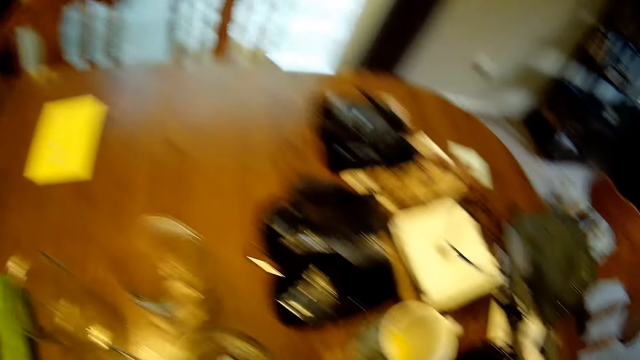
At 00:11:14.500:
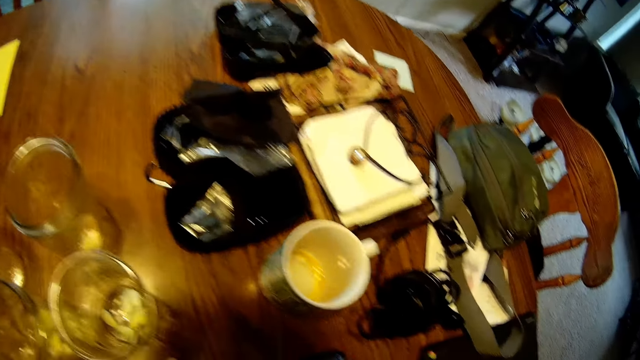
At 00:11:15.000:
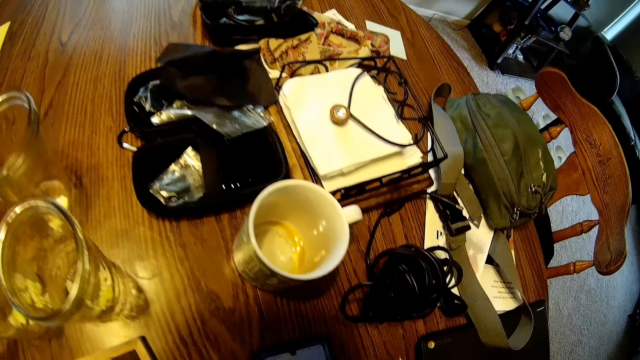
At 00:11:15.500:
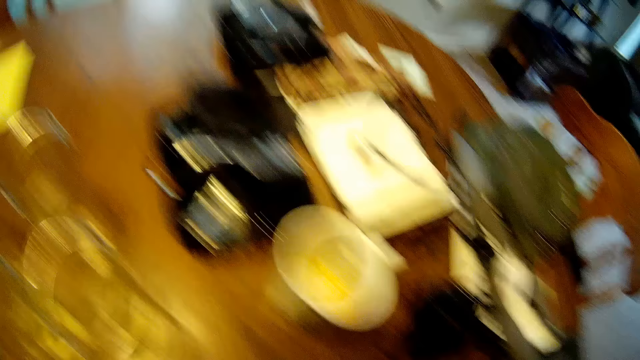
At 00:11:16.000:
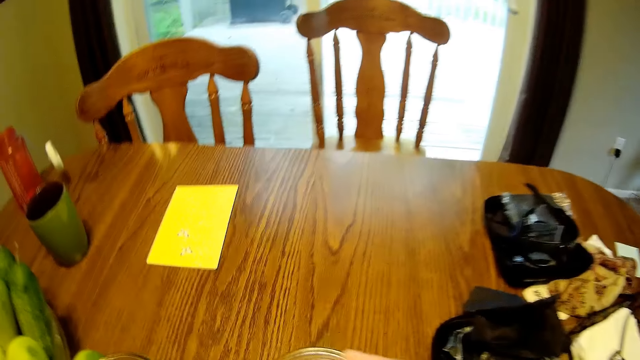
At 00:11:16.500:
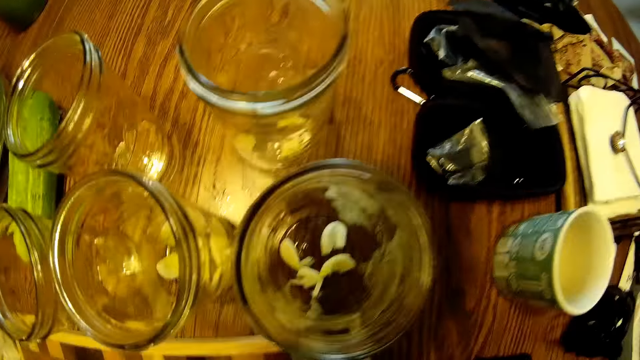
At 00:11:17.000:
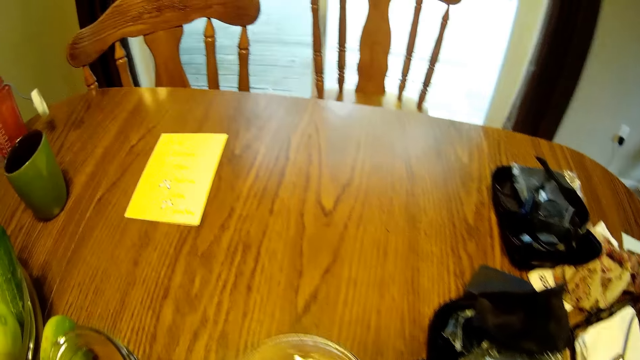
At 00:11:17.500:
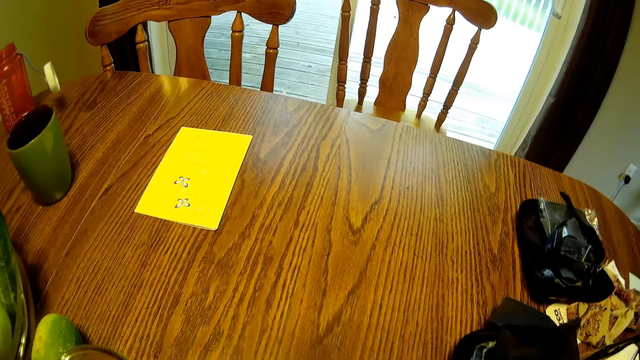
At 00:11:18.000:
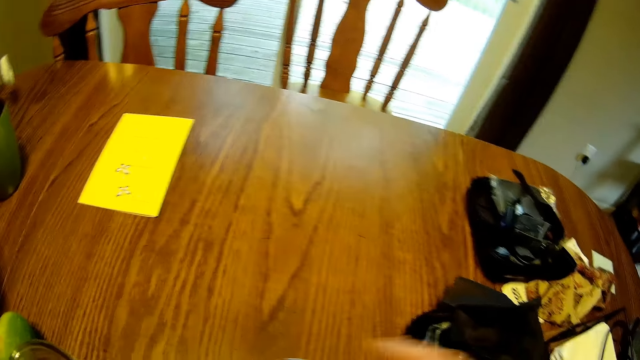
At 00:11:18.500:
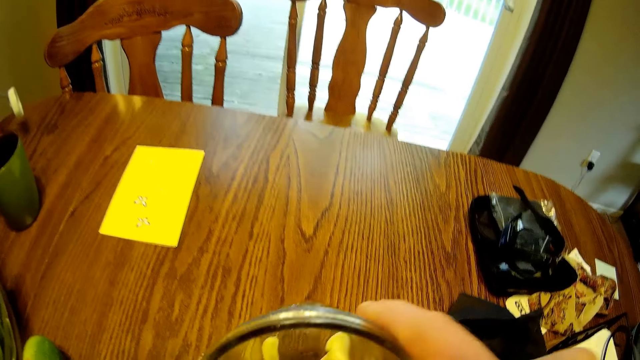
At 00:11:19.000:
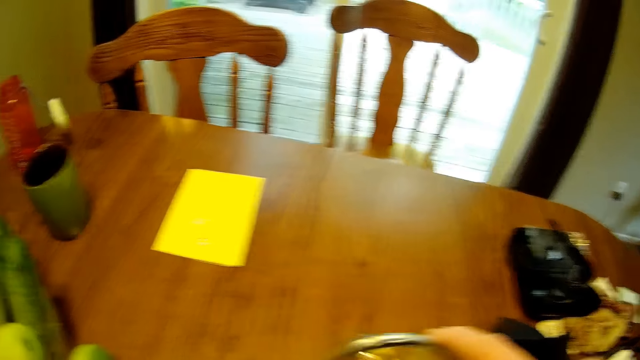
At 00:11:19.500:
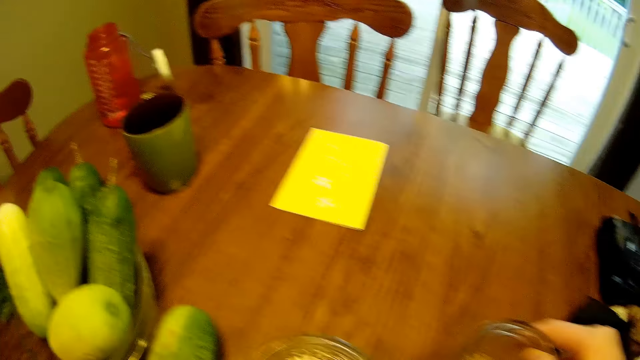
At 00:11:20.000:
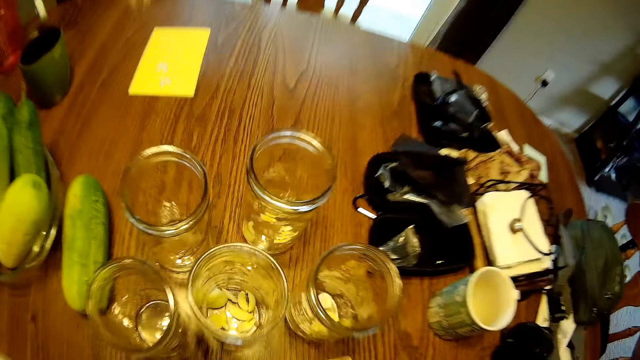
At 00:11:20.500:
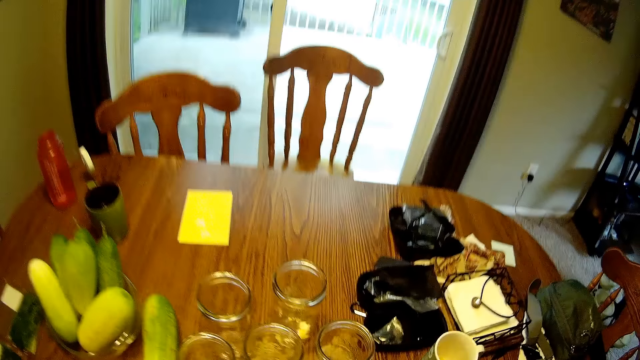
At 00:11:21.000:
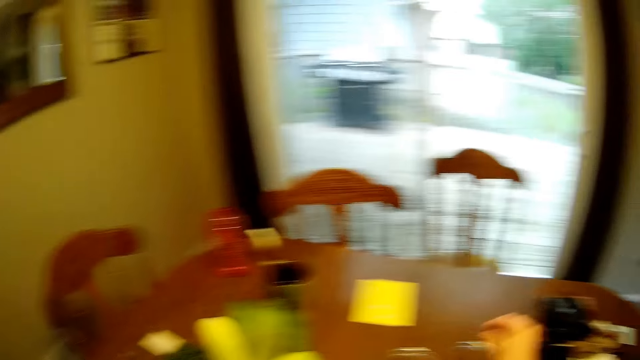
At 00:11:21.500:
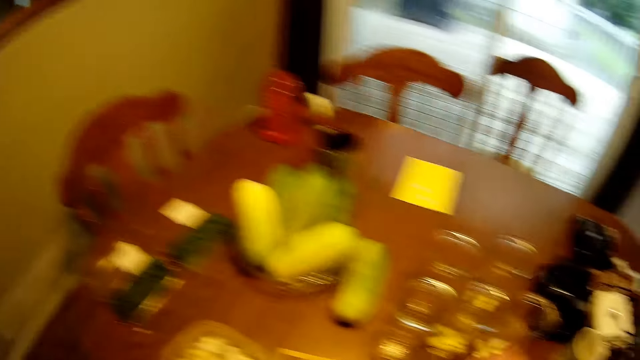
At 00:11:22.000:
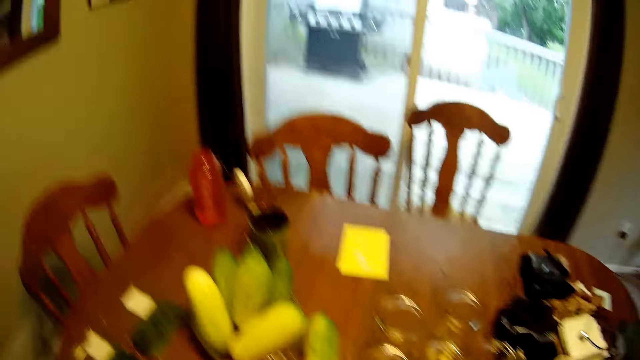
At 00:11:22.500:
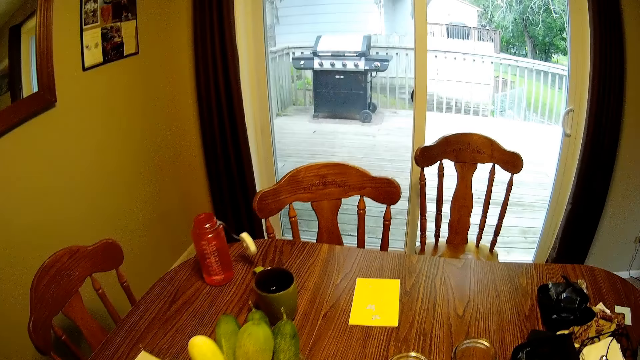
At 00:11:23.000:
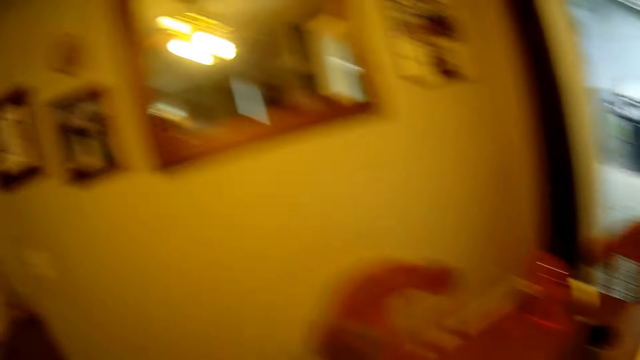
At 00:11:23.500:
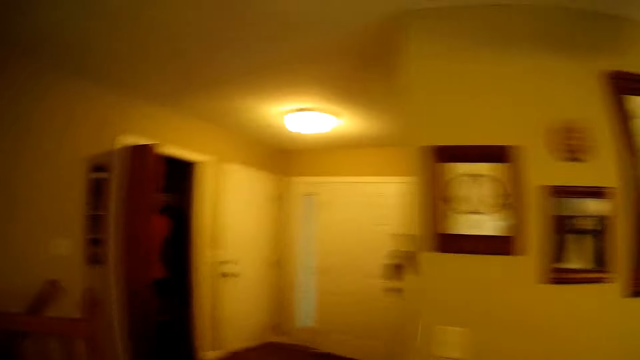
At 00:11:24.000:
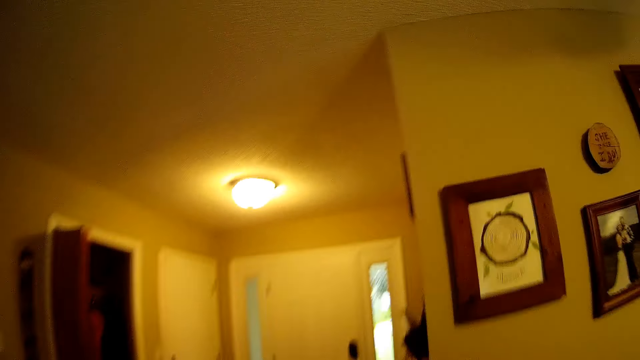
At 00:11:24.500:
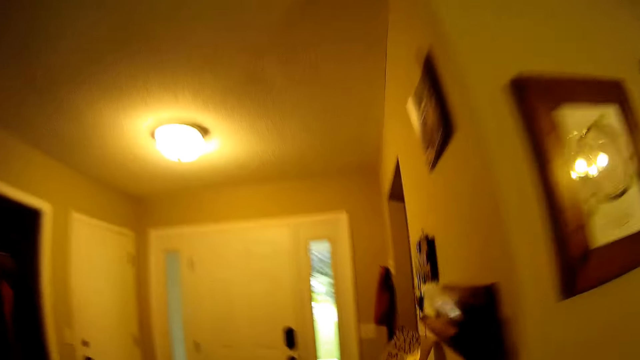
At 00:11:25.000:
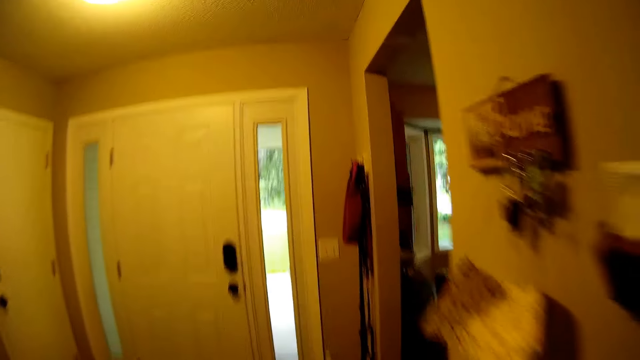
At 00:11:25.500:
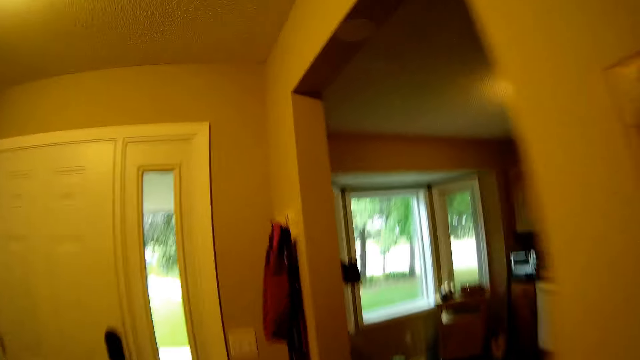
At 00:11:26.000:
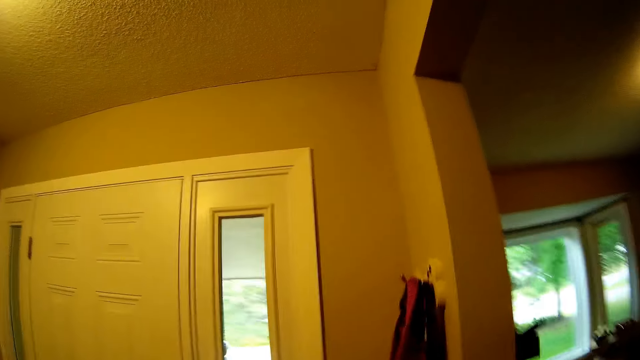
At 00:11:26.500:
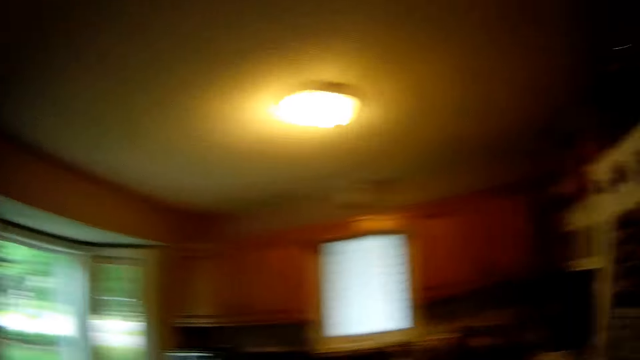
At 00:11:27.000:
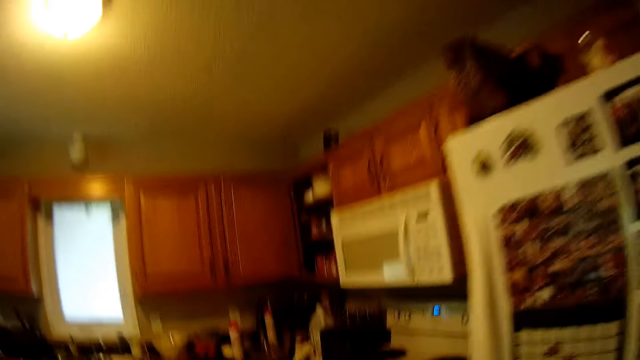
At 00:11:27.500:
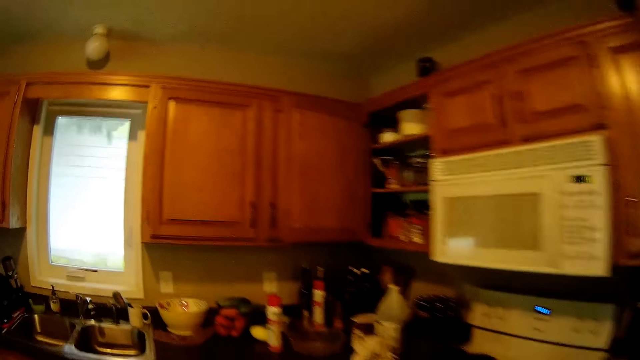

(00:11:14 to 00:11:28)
The camera wearer drops a fruit in the glass jar. They lift the glass jar from the dining table. They drop the glass jar on the dining table. They drop a fruit in the glass jar. They walk towards the kitchen.

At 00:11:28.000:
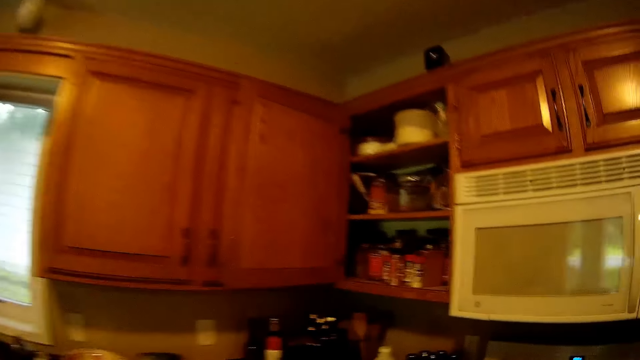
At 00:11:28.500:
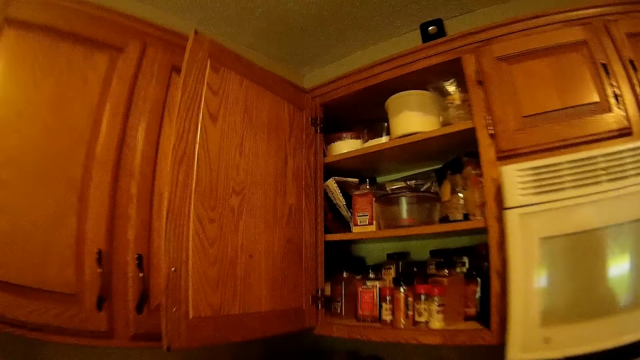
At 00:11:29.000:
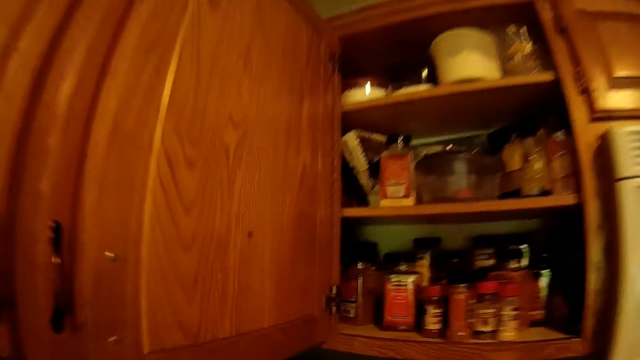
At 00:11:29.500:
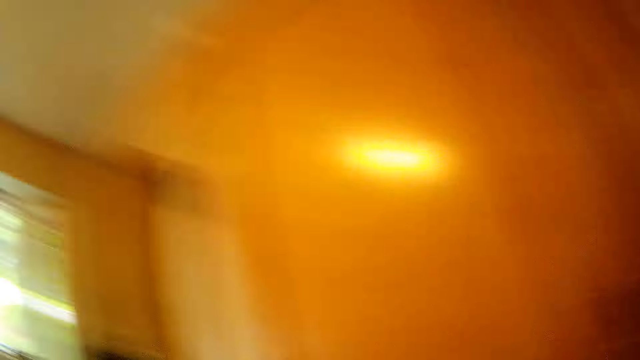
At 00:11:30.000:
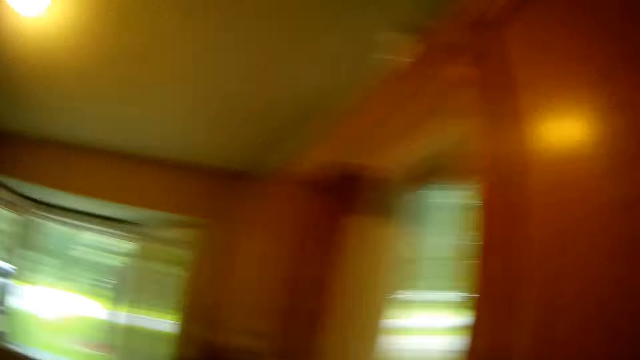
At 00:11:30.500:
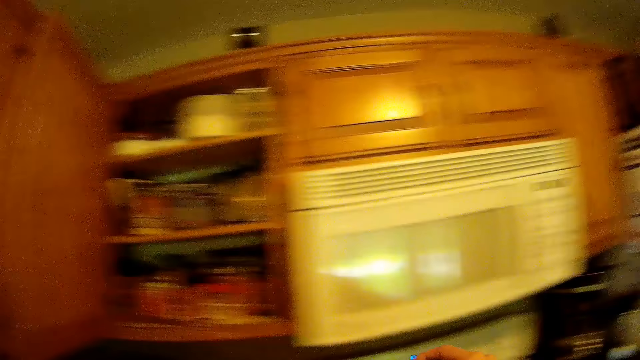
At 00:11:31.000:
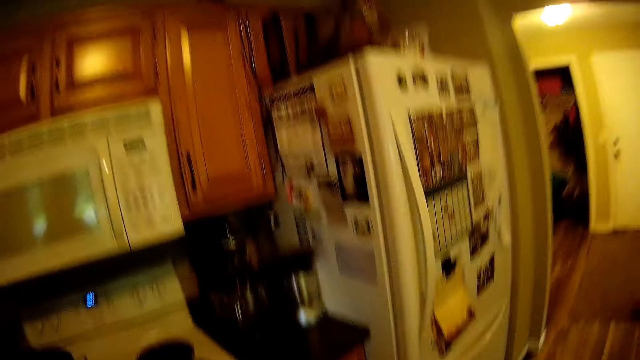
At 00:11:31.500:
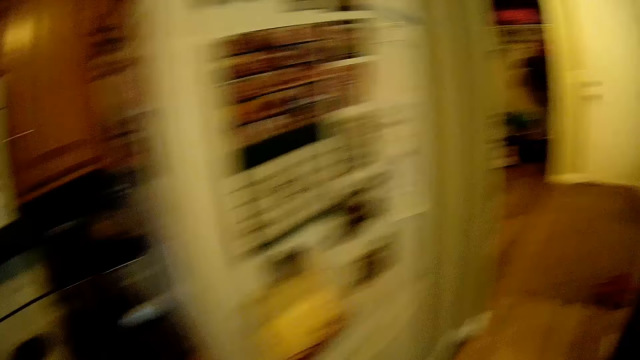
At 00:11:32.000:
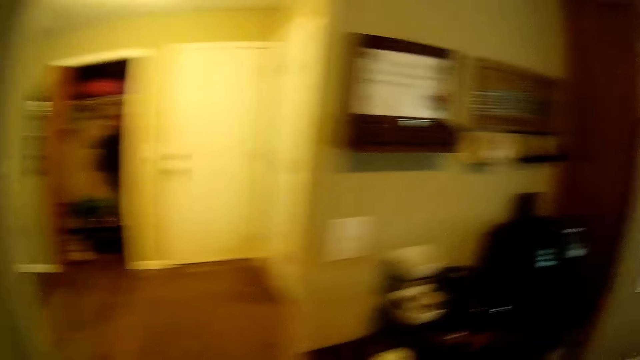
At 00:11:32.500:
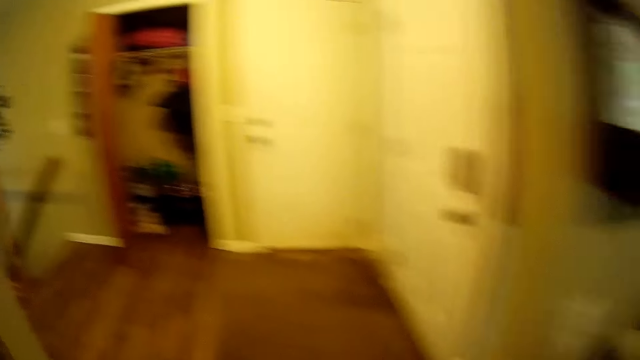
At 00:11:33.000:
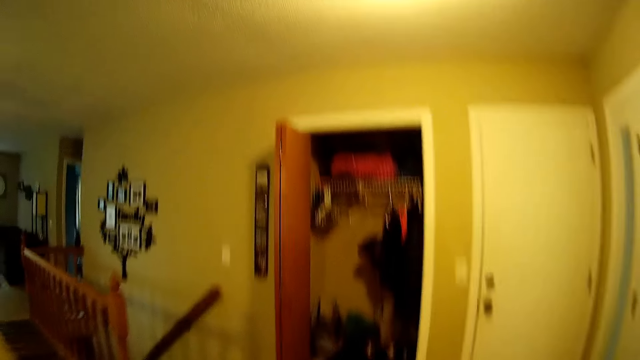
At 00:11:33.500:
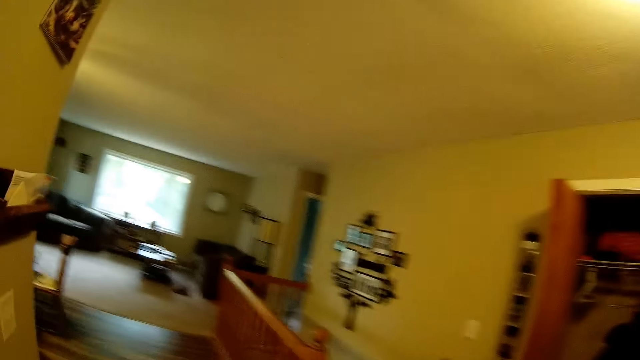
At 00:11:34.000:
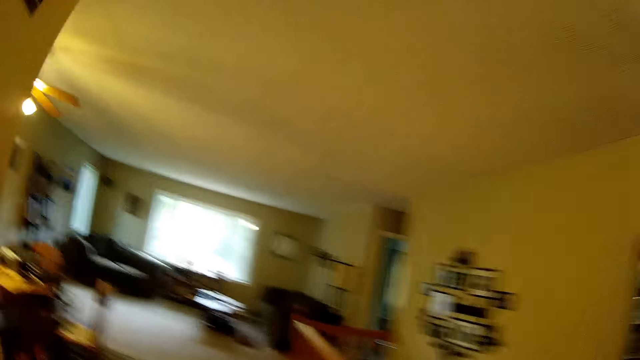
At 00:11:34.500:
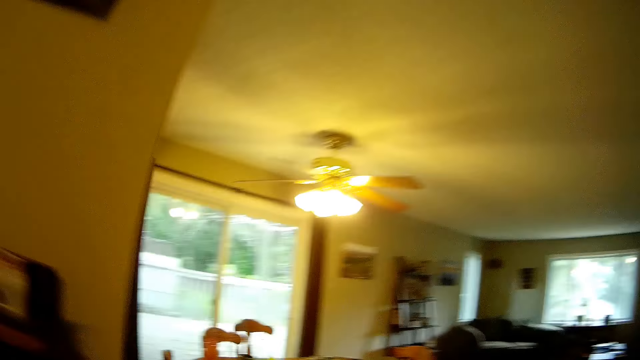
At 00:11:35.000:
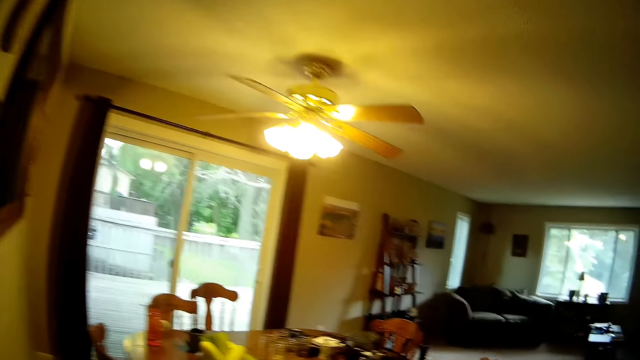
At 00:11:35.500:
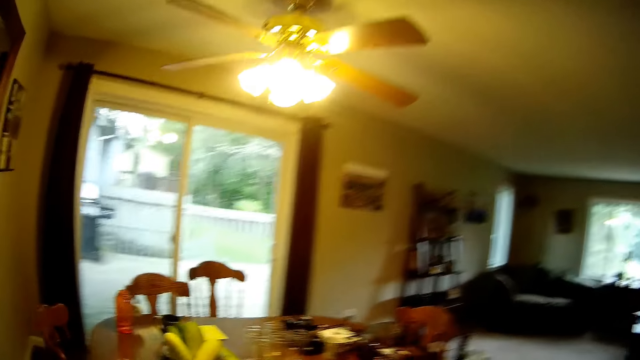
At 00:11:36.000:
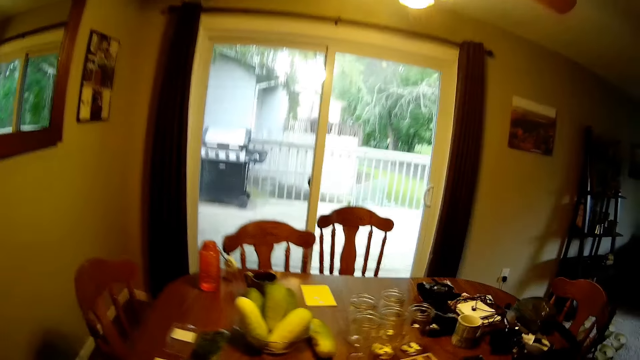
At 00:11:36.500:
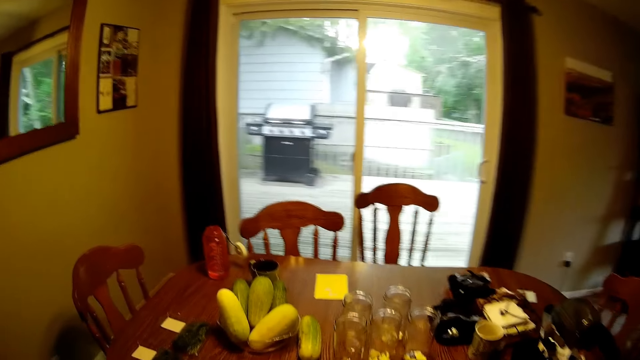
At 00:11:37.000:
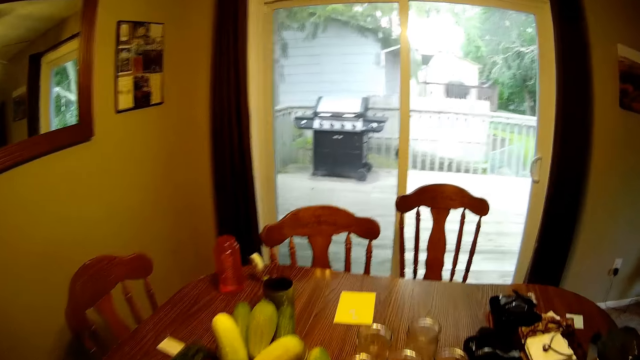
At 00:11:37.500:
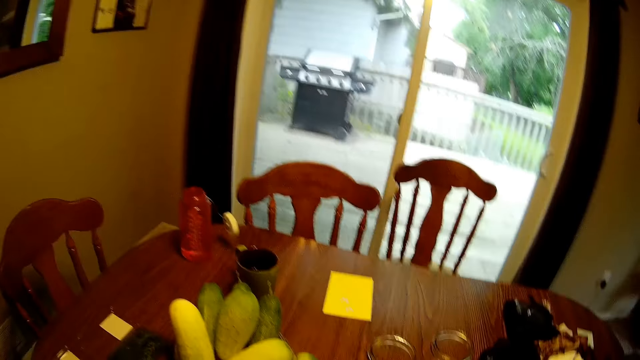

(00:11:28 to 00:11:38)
The camera wearer walks towards the dining table.
